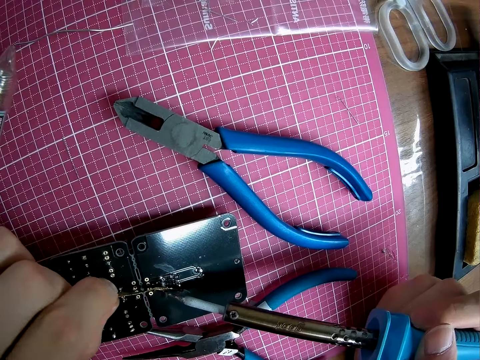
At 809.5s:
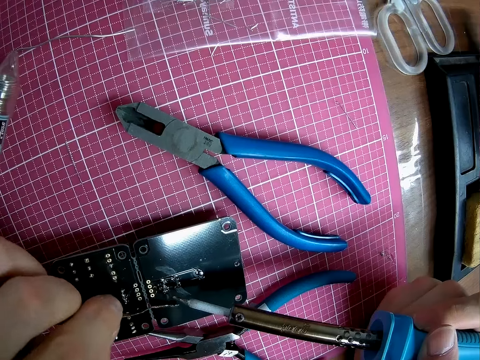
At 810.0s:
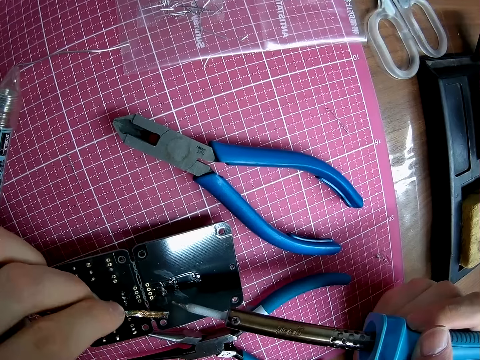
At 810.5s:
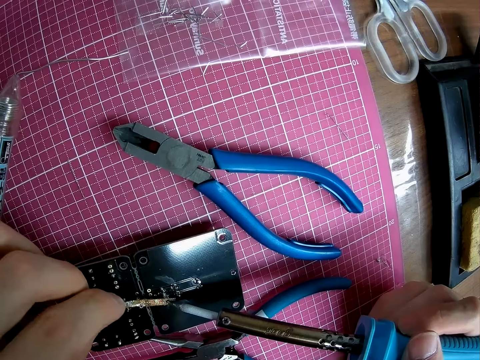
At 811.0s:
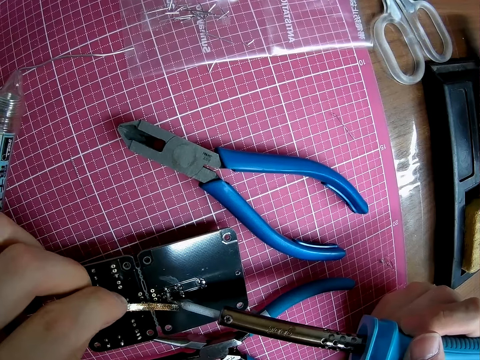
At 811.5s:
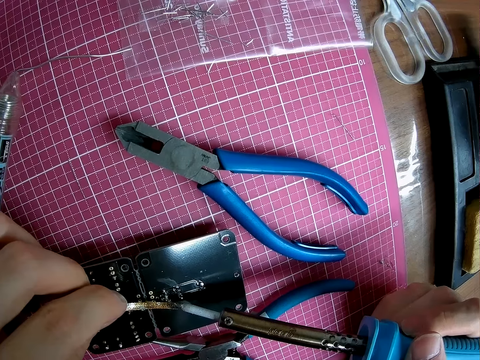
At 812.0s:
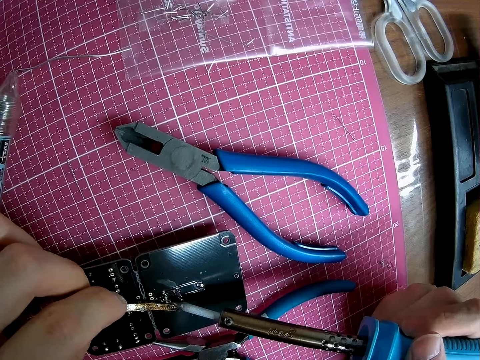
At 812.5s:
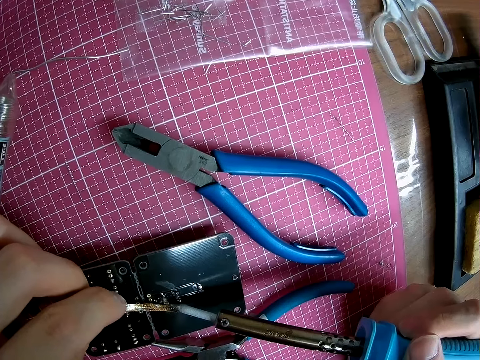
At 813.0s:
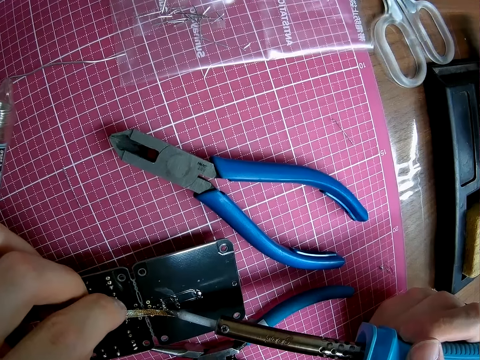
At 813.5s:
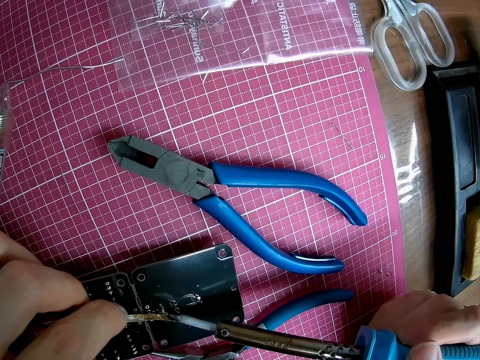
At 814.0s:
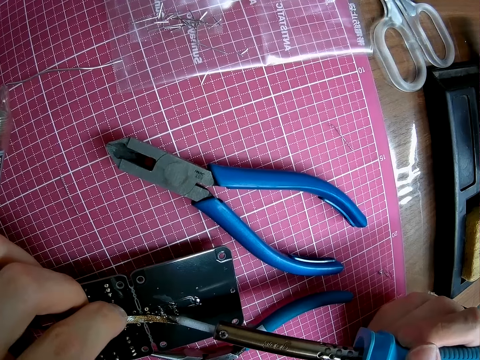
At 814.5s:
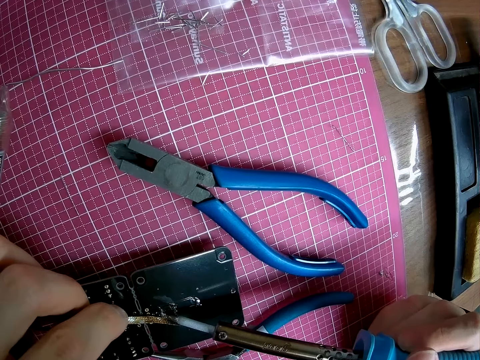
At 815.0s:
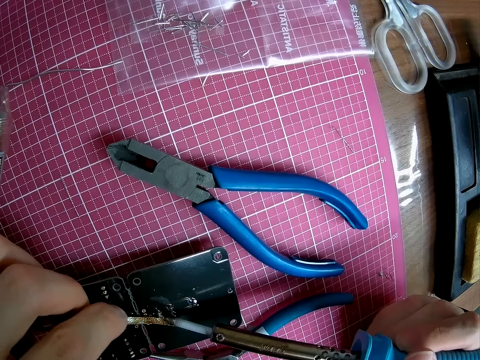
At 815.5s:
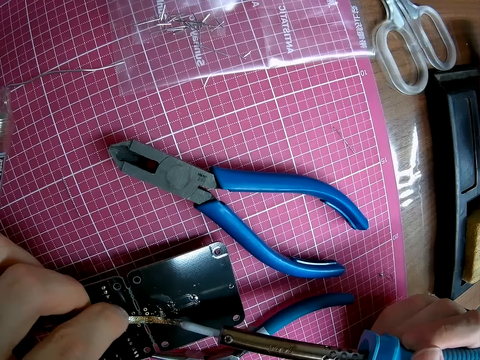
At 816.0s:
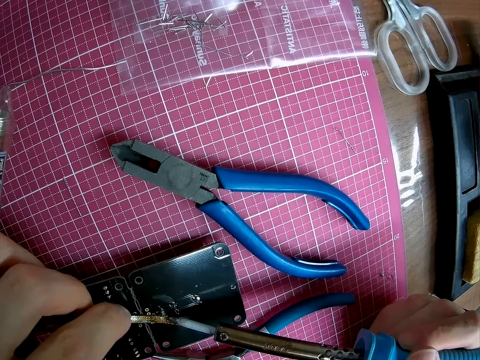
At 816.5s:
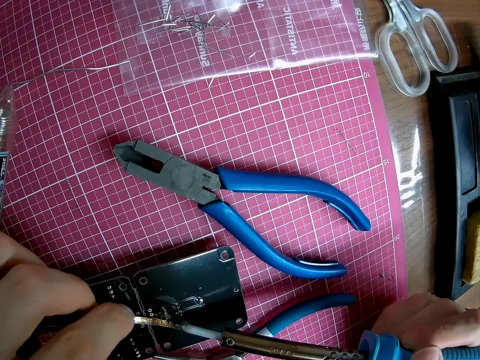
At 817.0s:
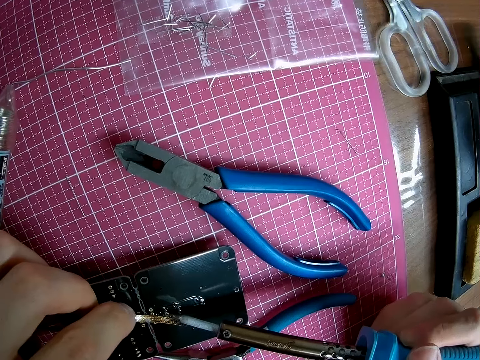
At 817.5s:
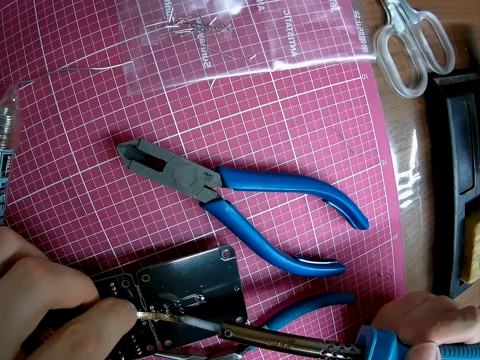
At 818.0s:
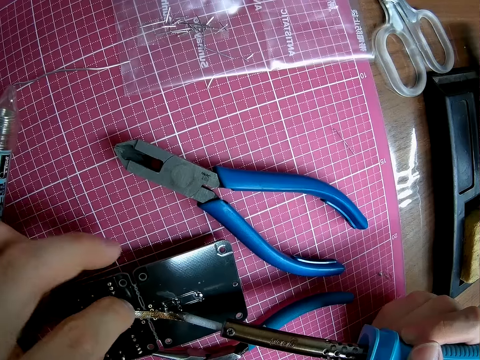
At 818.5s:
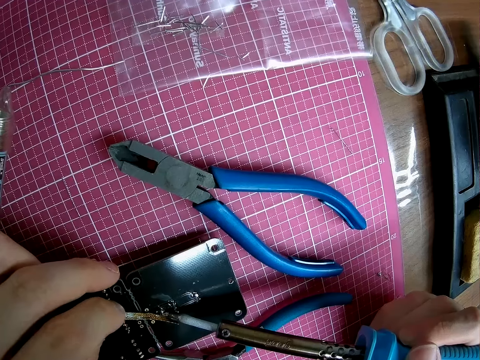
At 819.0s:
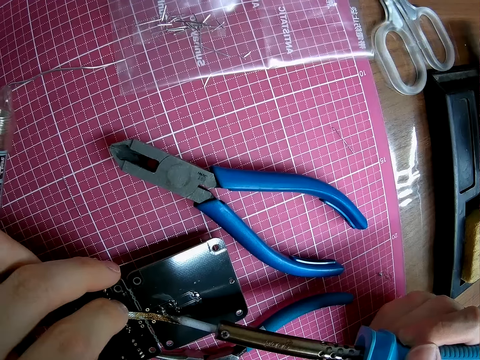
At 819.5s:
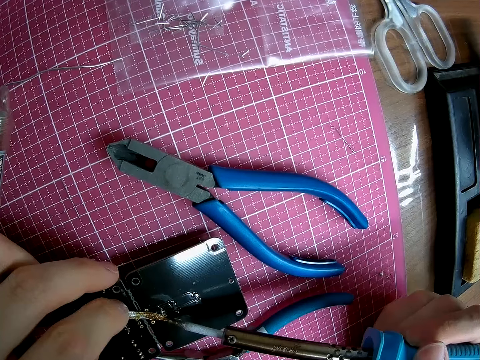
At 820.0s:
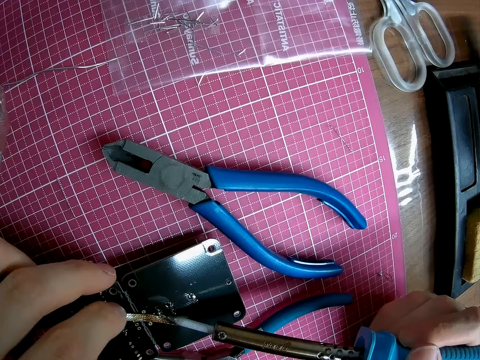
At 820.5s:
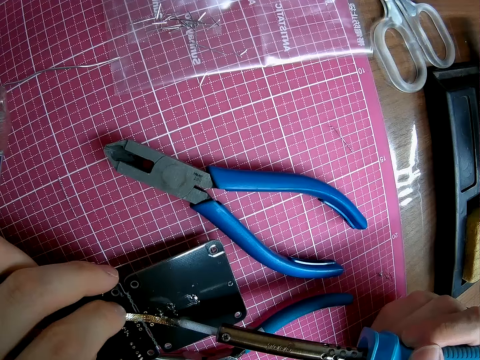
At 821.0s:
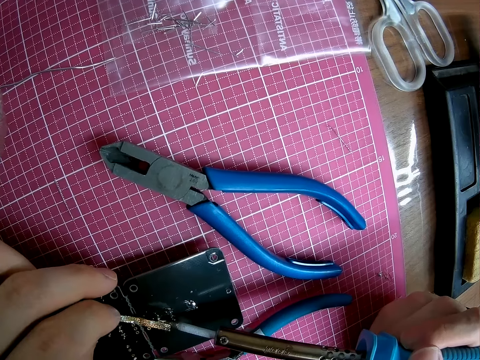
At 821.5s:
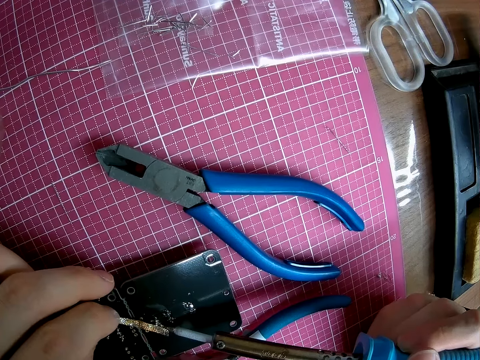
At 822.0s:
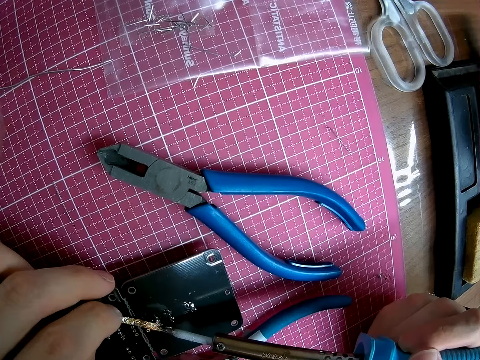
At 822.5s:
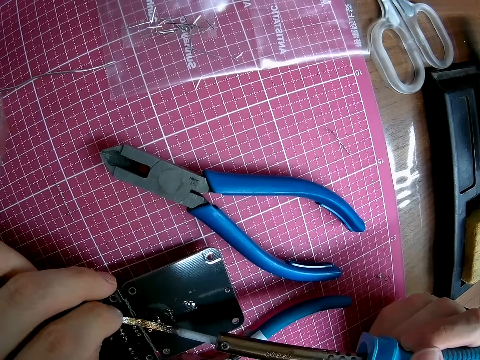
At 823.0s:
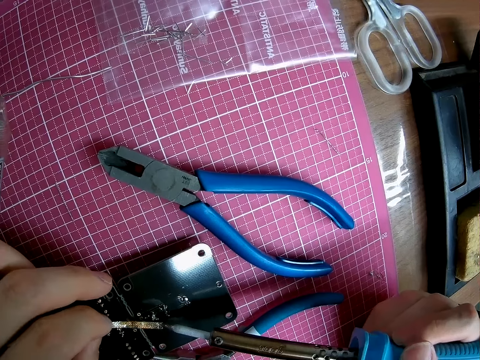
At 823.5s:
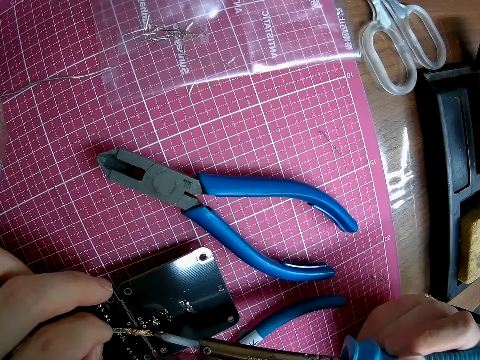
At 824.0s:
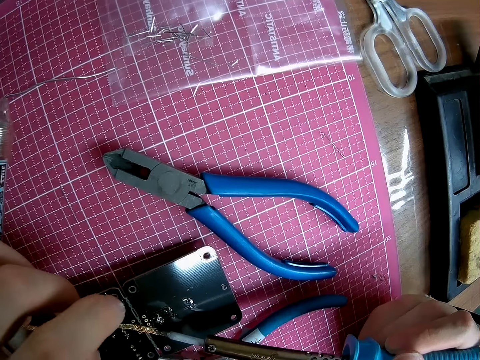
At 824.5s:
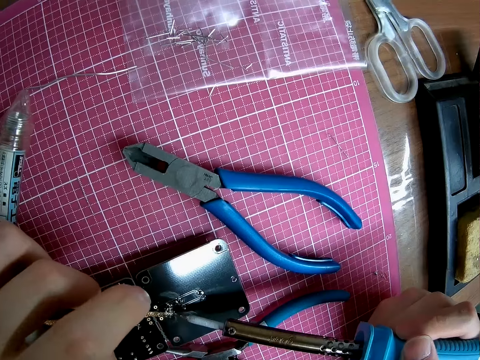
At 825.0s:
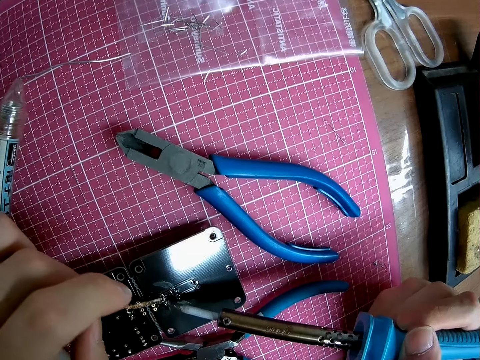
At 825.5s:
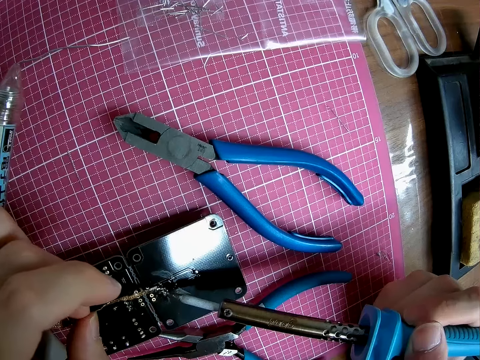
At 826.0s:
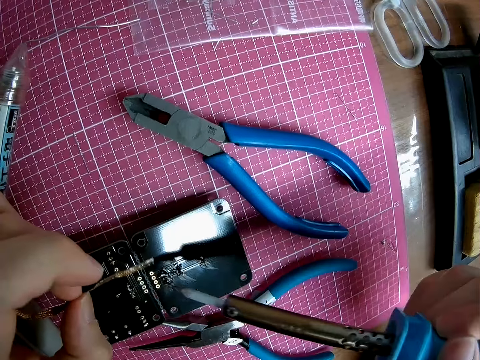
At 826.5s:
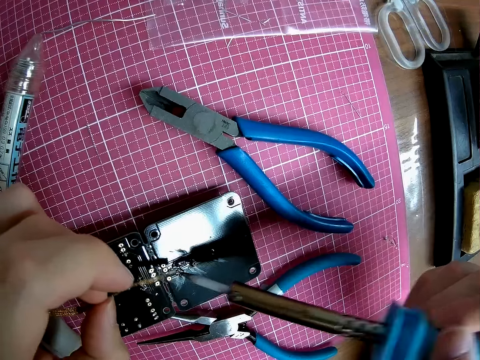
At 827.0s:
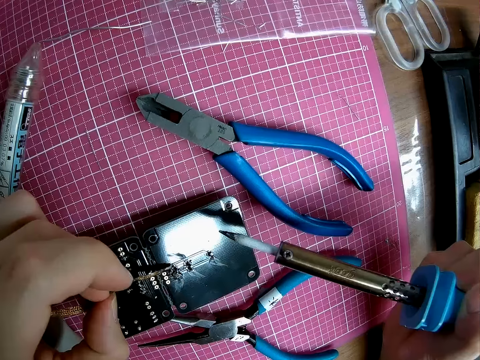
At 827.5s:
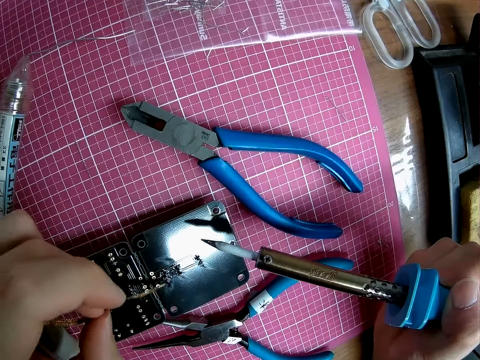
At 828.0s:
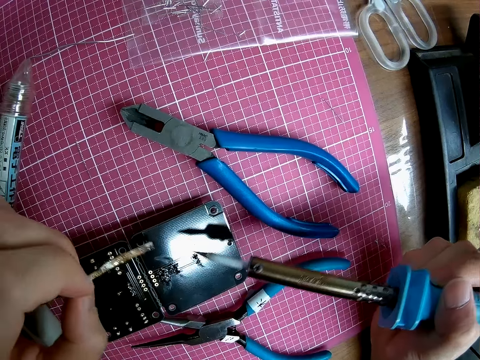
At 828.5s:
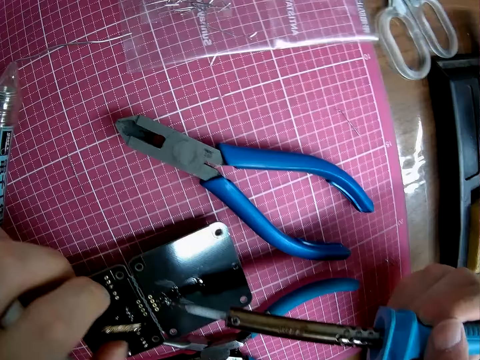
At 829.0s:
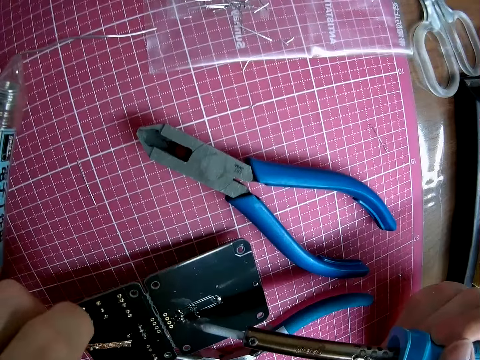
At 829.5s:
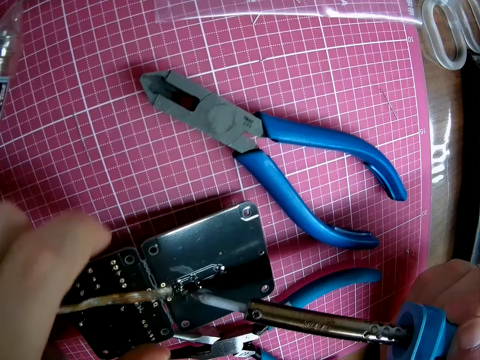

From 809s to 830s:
The camera wearer fixes the wire on the motherboard with a soldering iron. They adjust the wire on the motherboard.

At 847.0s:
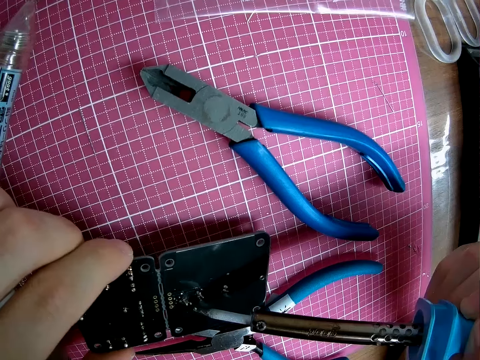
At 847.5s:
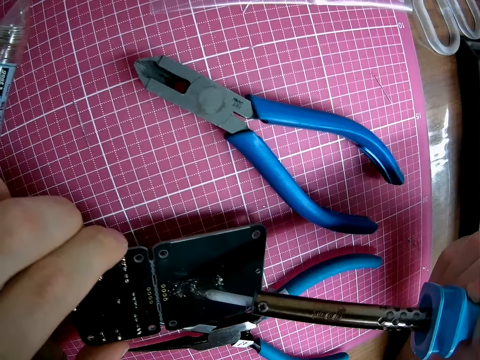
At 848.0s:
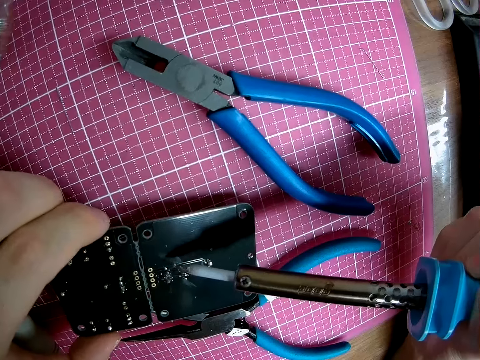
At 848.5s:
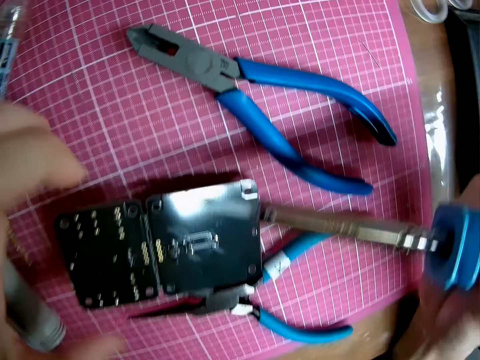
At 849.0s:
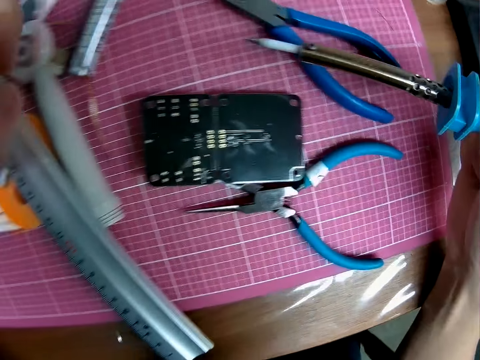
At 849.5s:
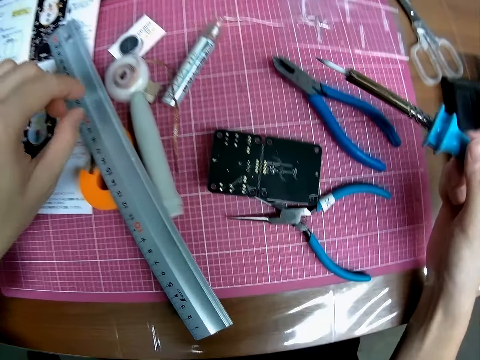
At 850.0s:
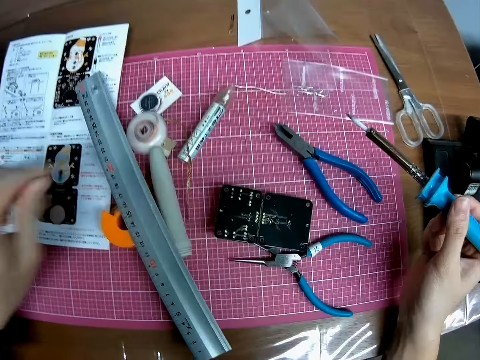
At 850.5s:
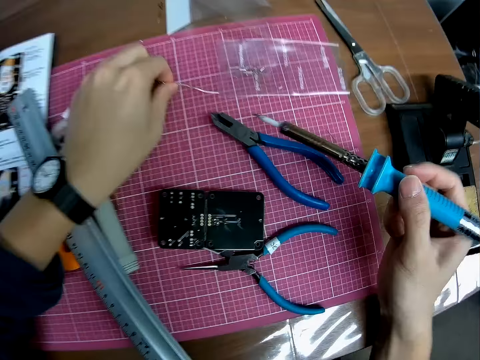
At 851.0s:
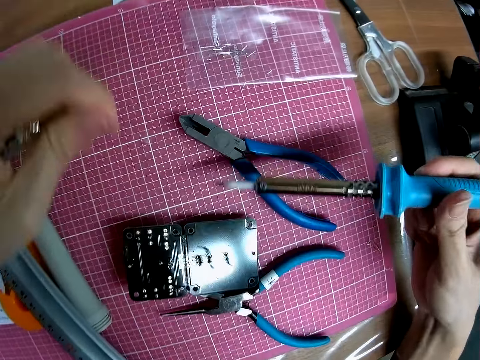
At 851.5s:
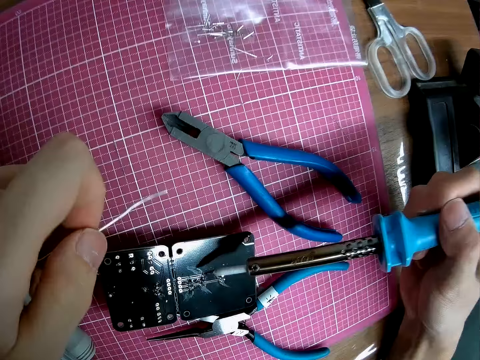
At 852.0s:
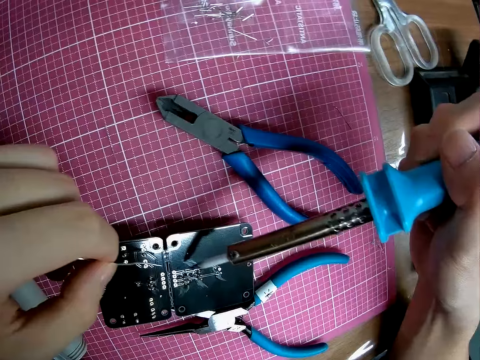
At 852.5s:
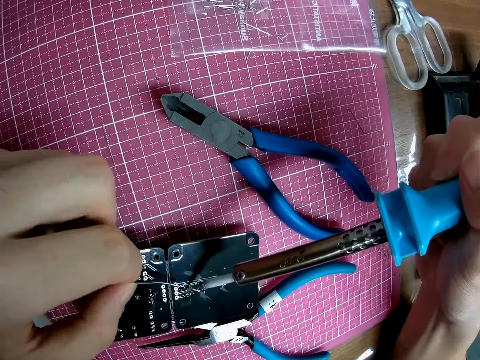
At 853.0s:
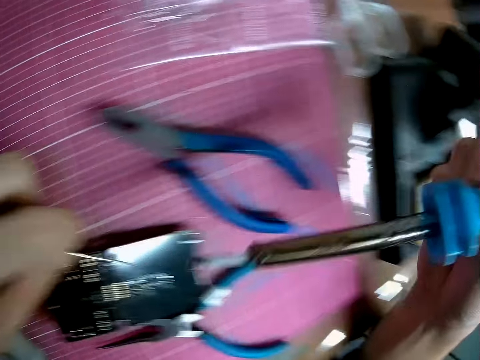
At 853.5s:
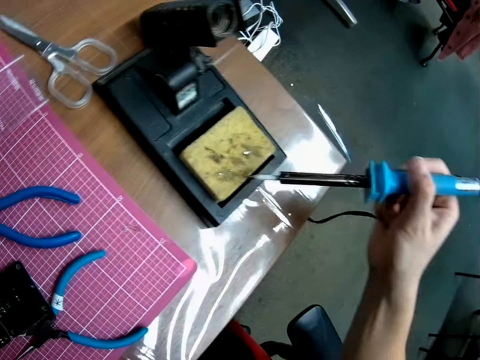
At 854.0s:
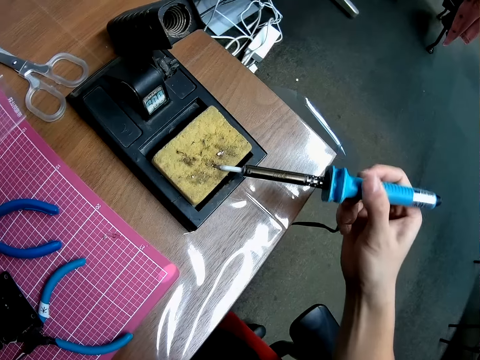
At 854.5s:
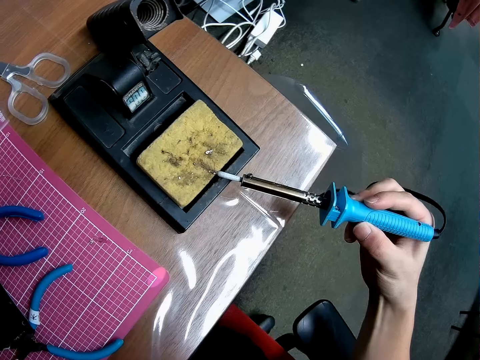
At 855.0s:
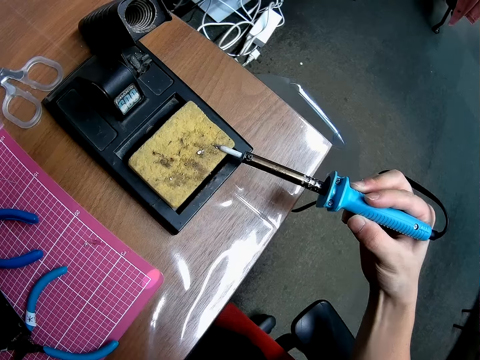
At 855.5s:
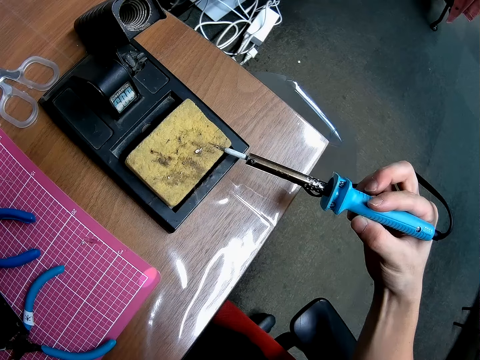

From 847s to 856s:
The camera wearer looks around. They take the wire placed on the table. They clean the excess lead on the soldering iron on the sponge groove.
